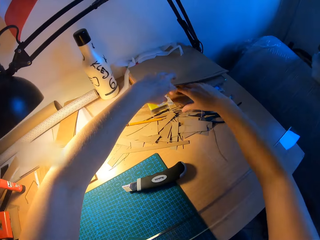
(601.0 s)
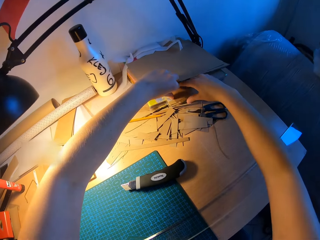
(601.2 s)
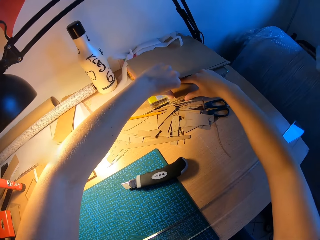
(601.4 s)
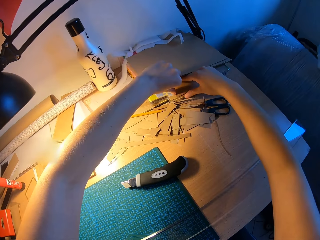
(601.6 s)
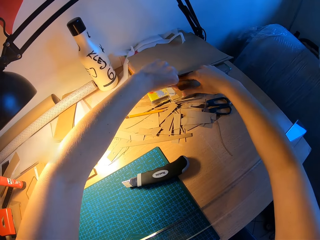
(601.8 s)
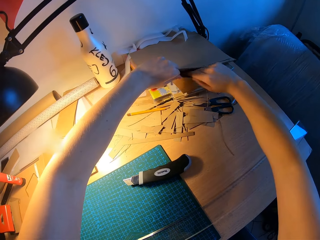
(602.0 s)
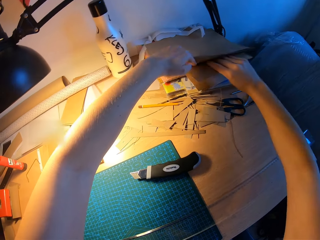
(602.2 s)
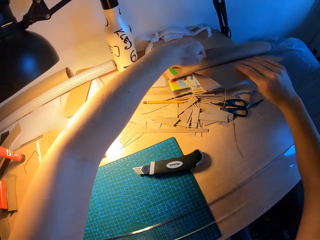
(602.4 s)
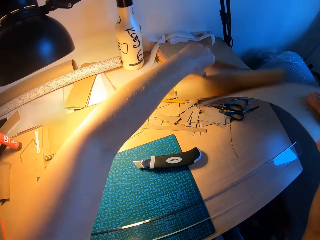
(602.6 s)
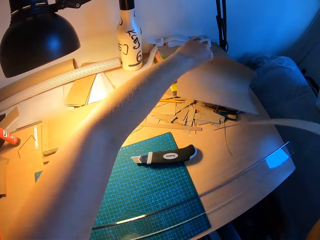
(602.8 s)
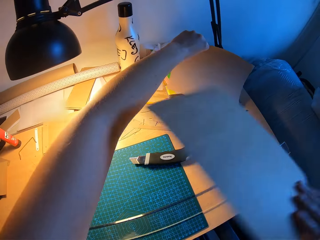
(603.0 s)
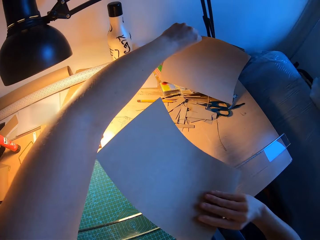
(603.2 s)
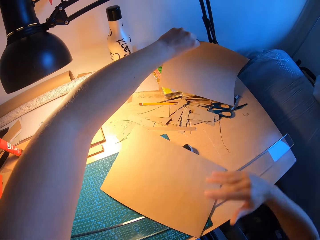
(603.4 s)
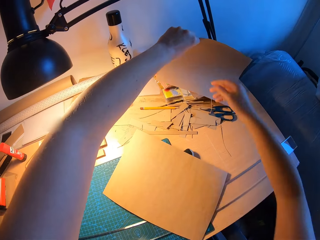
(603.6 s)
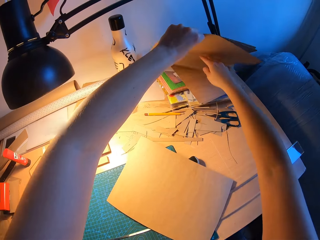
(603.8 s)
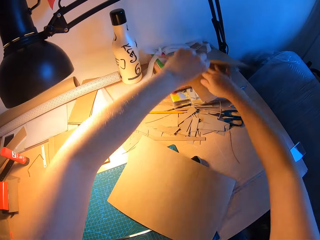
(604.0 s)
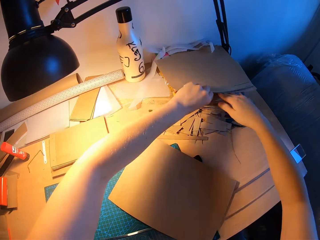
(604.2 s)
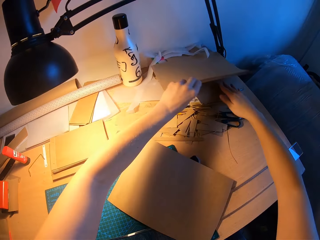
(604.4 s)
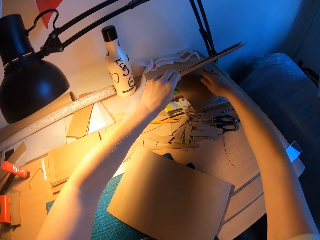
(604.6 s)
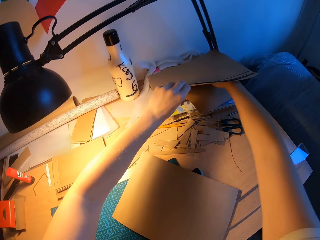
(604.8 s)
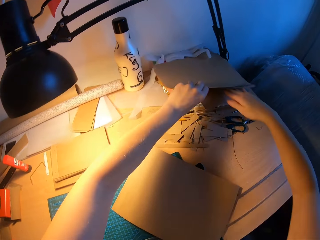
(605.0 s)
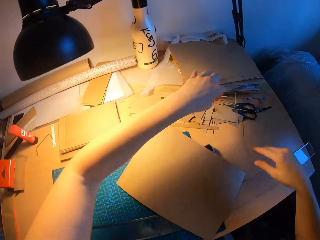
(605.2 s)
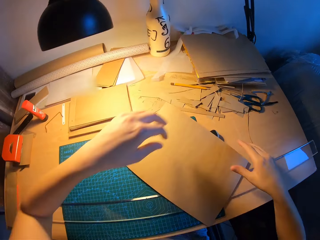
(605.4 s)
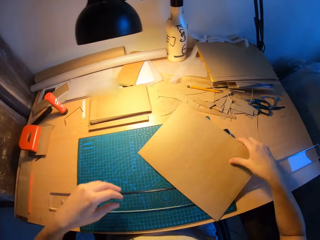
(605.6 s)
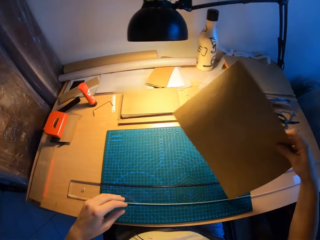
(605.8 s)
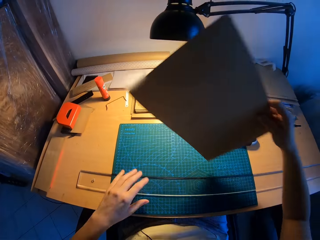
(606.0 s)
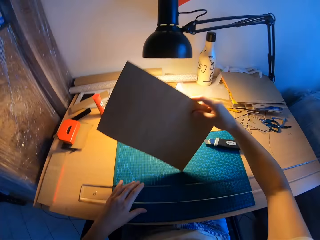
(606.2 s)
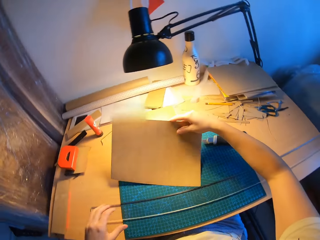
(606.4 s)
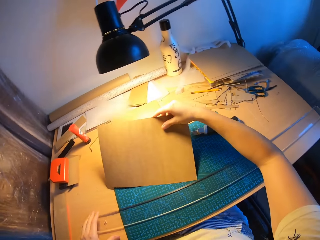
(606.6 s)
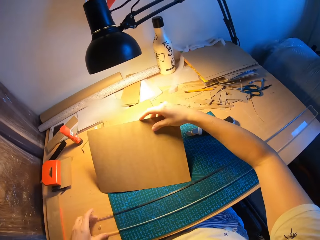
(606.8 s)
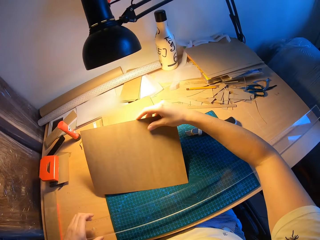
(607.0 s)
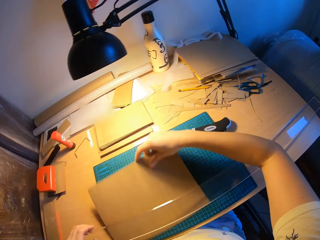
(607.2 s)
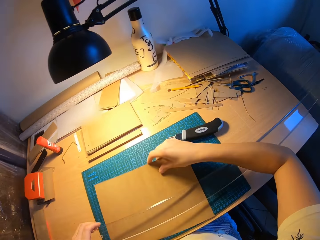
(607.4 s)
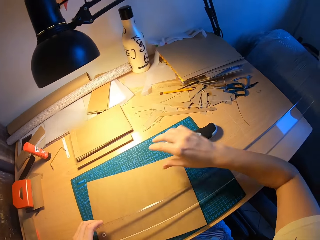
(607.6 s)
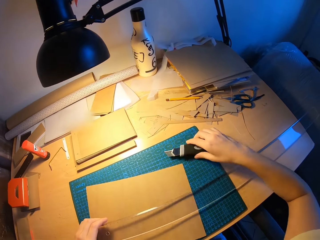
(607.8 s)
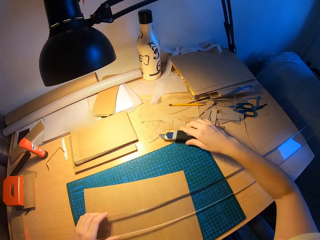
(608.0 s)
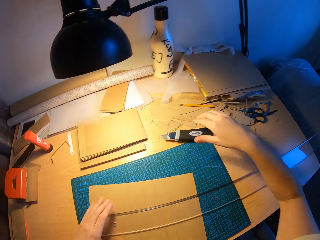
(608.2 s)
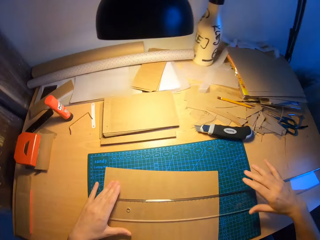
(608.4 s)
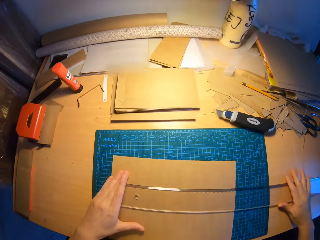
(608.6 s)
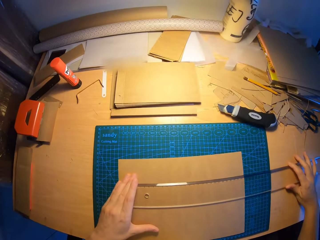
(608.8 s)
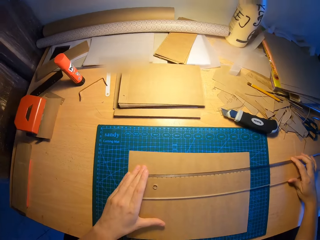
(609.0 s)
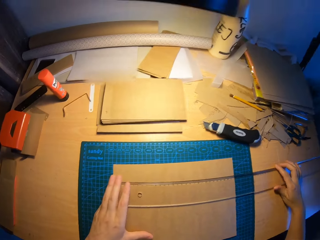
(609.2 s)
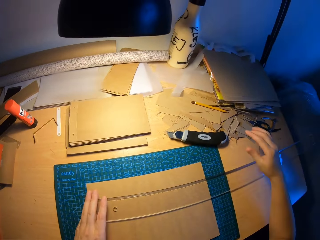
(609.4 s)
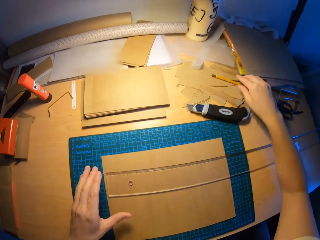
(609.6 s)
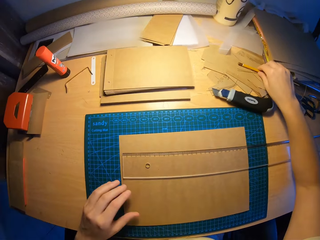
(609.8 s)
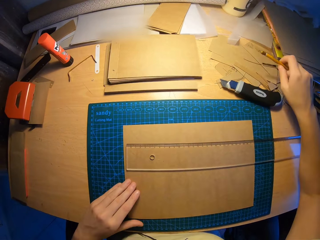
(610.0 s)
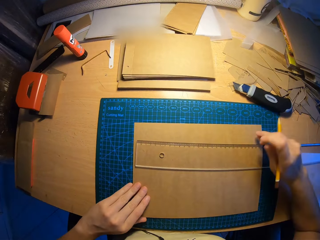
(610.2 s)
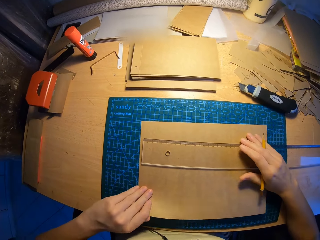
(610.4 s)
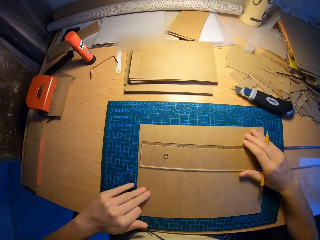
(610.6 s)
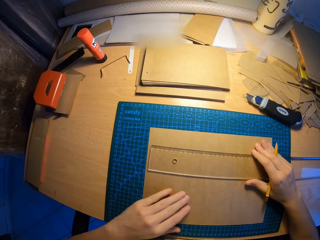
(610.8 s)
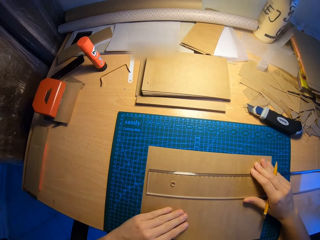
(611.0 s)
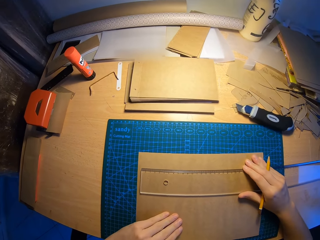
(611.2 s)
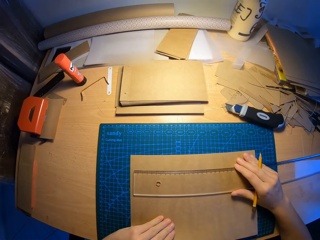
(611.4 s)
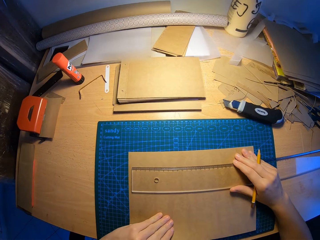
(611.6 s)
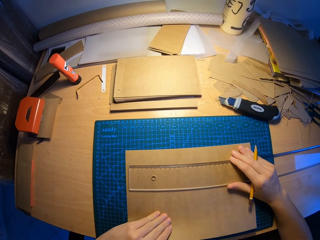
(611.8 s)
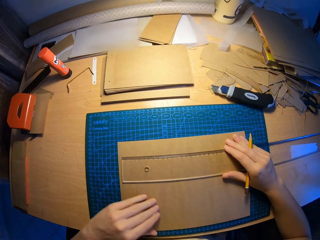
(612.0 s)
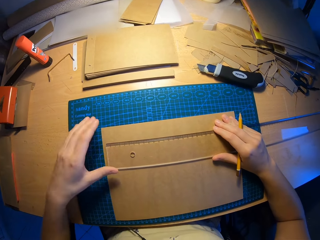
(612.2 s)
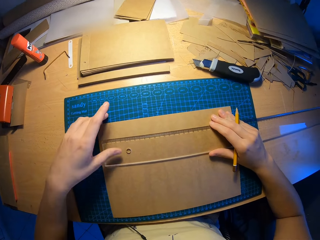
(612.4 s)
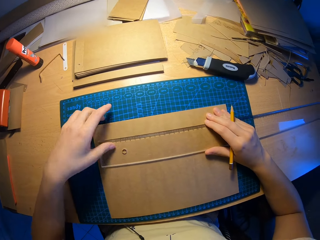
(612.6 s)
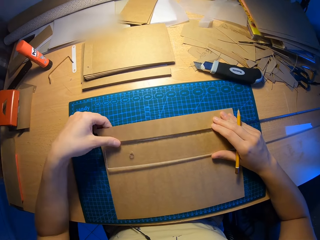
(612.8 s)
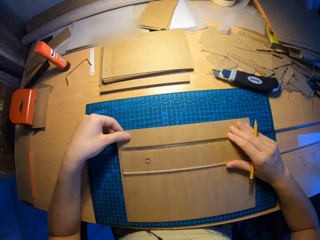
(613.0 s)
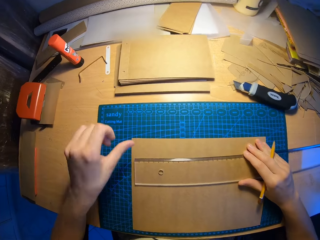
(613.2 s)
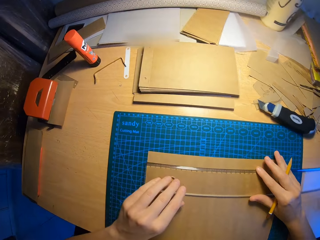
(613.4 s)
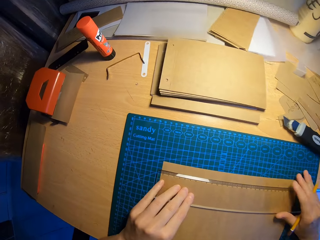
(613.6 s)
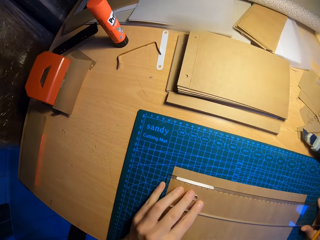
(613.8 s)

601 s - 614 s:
The camera wearer picks up a craft paper from a stack of craft papers on the table with his right hand. He arranges the stack of craft papers with his right hand. He places the craft paper under the ruler on the scale board with his right hand. He moves the paper cutter on the table with his right hand. He adjusts the ruler and the craft paper with both hands. He picks up a pencil or pen from the table with his right hand. He adjusts the ruler and the craft paper with both hands again. He measures the paper on the scale board.

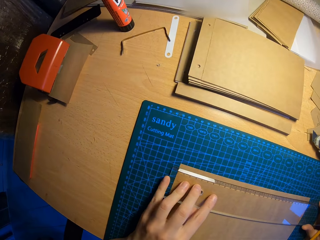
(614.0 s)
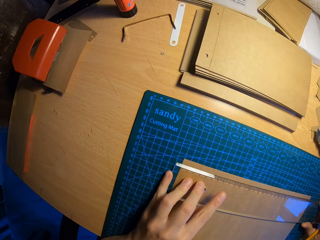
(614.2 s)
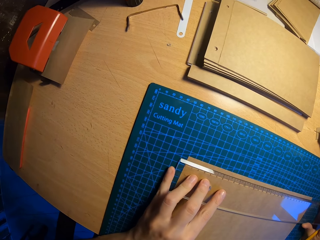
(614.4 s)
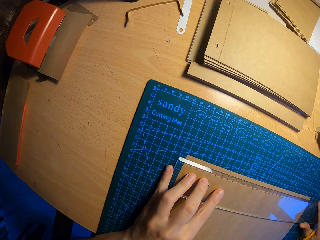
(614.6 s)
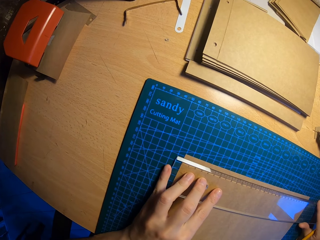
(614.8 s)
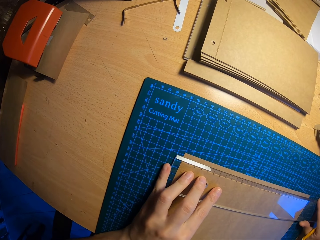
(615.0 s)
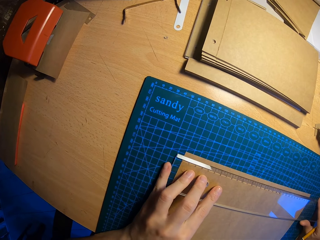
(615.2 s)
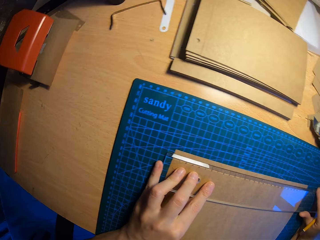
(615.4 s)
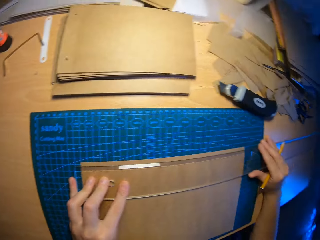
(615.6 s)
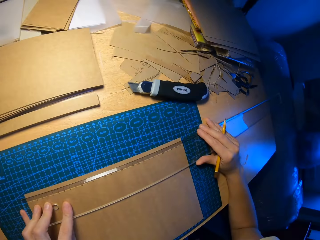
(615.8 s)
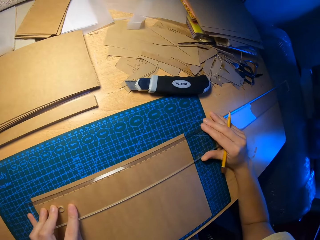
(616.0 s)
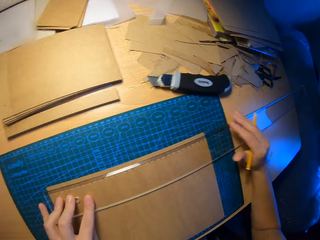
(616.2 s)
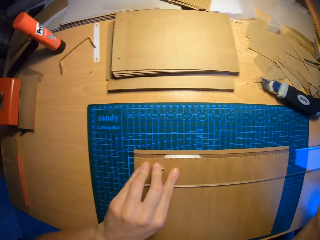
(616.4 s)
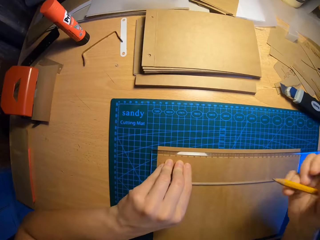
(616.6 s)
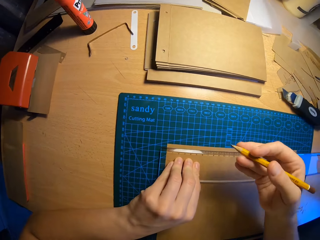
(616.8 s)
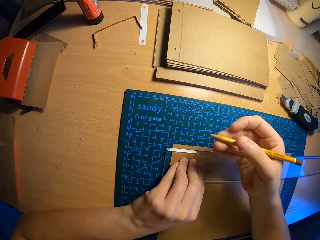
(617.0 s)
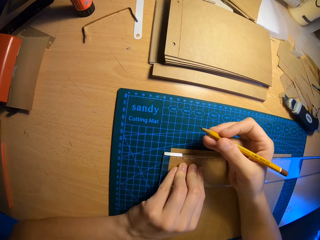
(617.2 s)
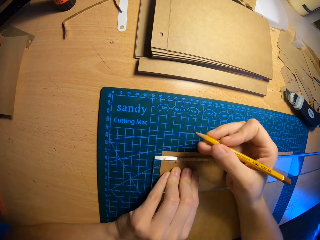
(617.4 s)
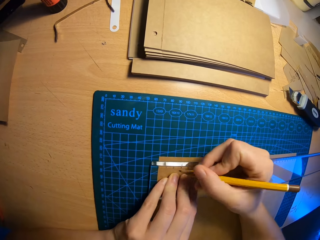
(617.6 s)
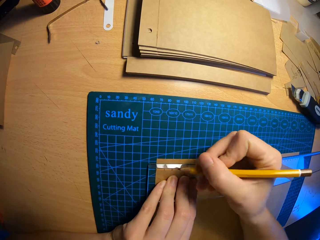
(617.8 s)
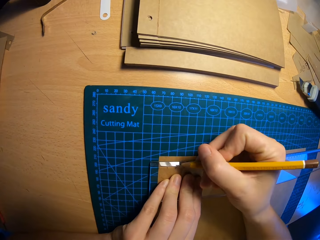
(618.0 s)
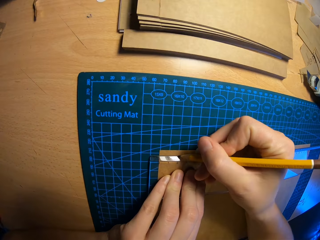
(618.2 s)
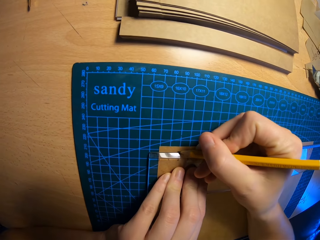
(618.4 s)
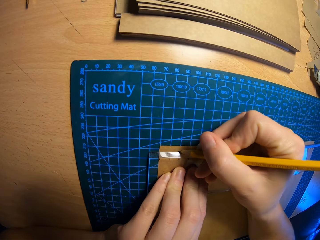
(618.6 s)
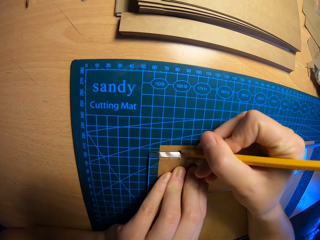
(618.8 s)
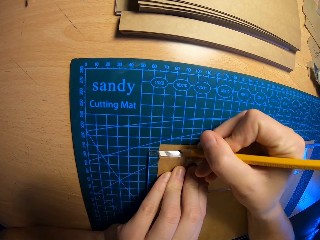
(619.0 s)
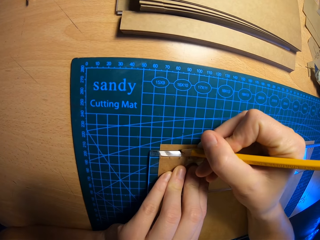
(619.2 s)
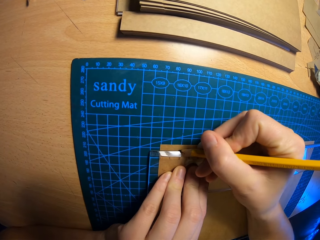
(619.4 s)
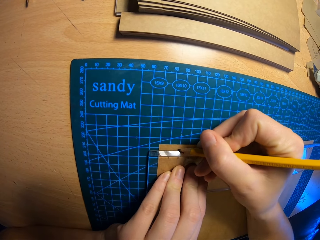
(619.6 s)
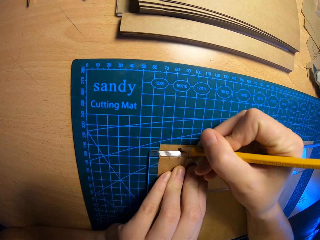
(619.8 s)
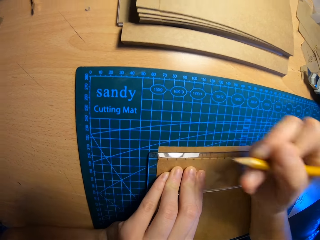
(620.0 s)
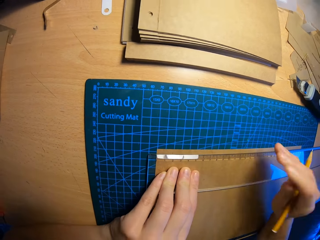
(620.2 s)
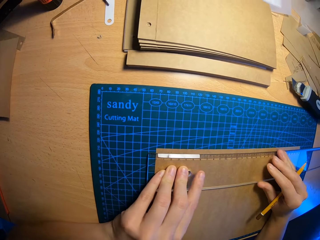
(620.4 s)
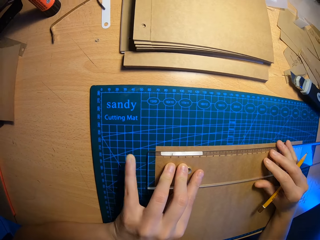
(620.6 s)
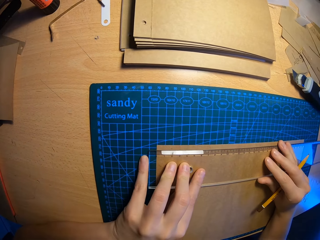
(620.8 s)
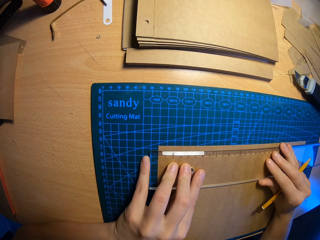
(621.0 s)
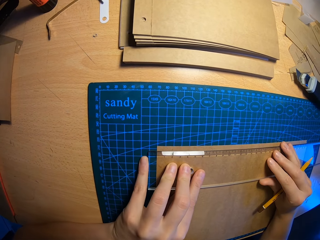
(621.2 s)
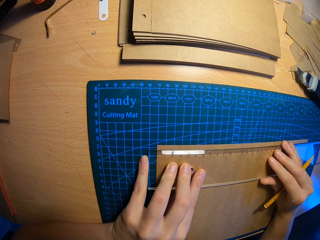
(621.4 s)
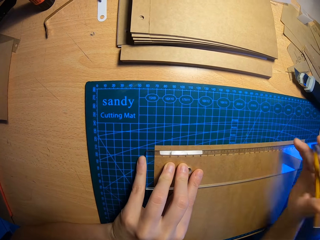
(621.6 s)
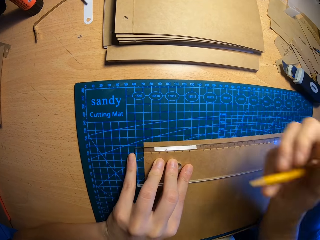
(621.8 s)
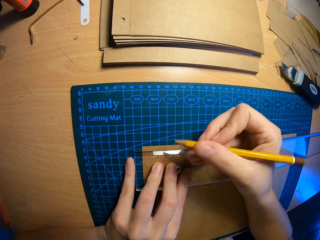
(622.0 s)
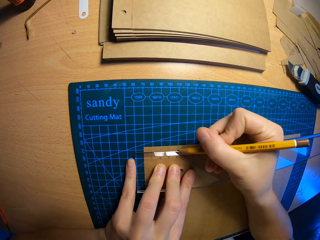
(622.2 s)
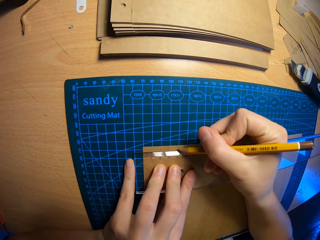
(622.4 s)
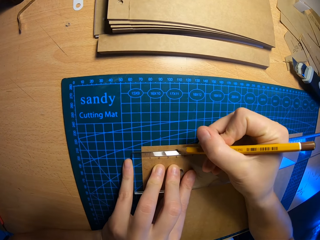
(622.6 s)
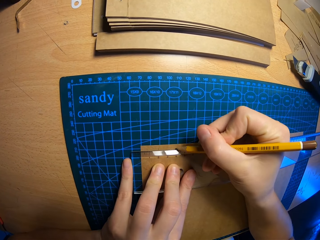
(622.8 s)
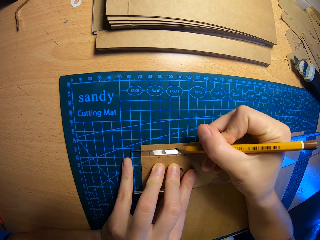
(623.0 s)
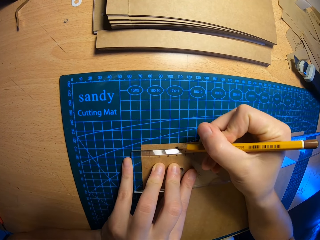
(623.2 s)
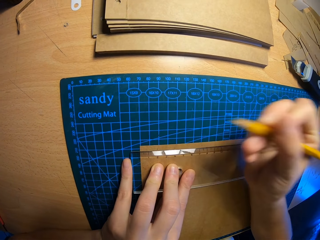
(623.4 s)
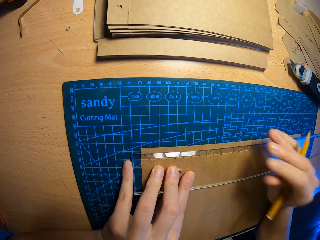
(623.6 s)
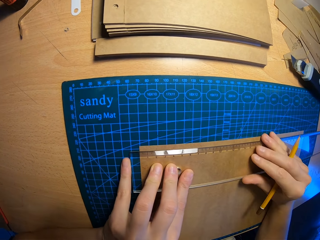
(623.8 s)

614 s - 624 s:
The camera wearer marks the craft paper with the pencil.
